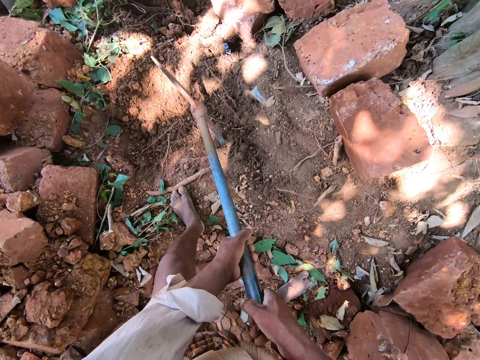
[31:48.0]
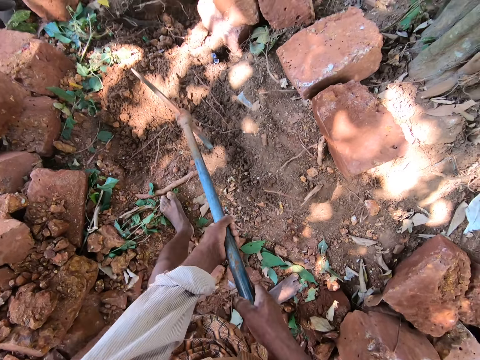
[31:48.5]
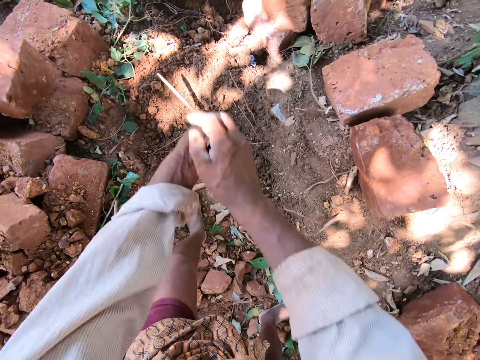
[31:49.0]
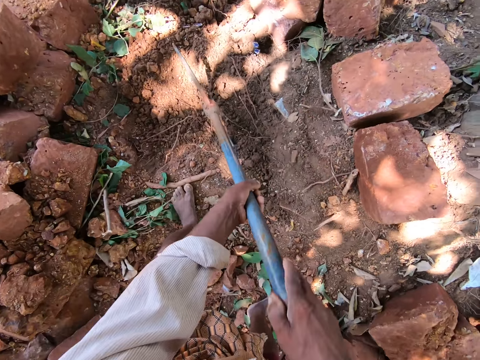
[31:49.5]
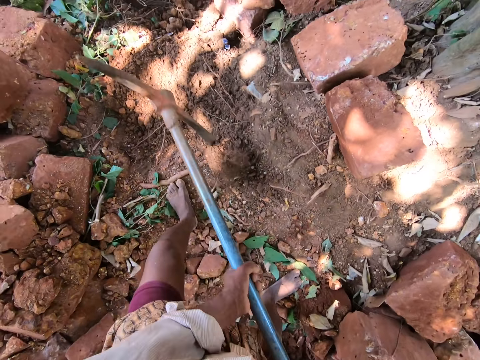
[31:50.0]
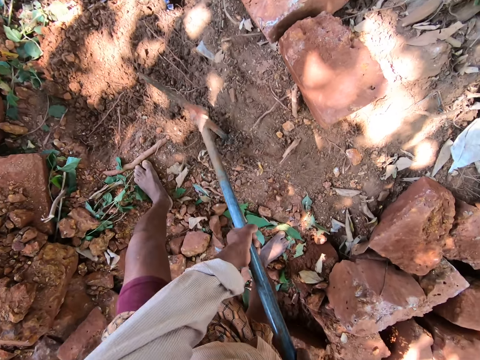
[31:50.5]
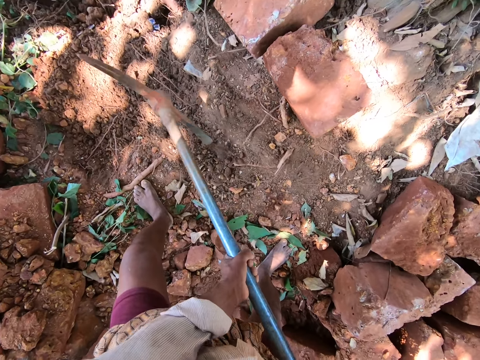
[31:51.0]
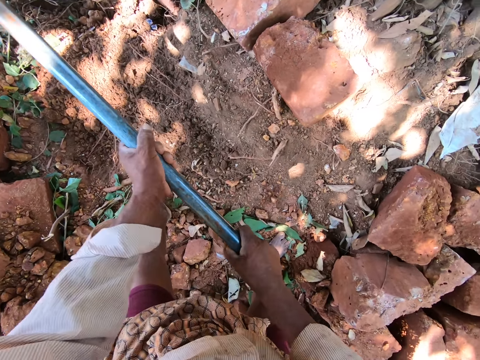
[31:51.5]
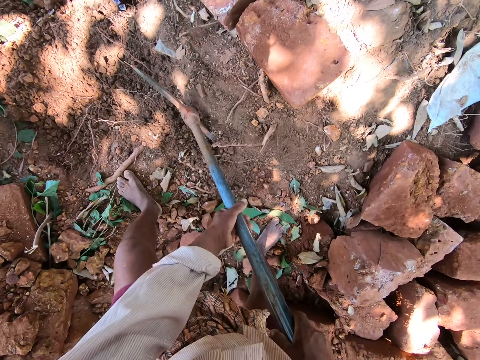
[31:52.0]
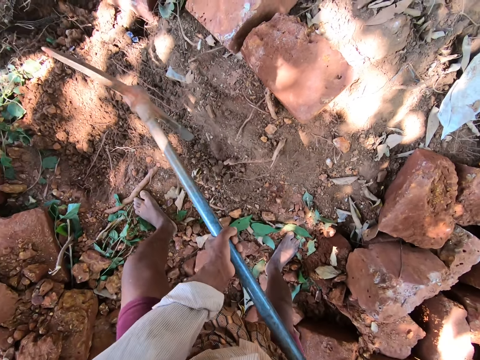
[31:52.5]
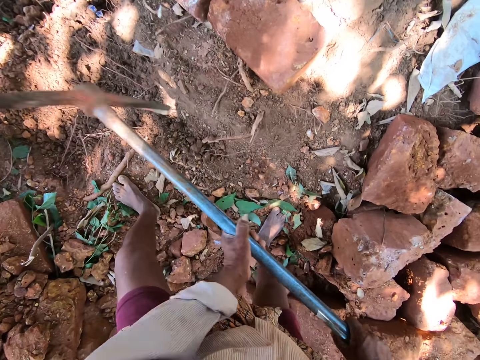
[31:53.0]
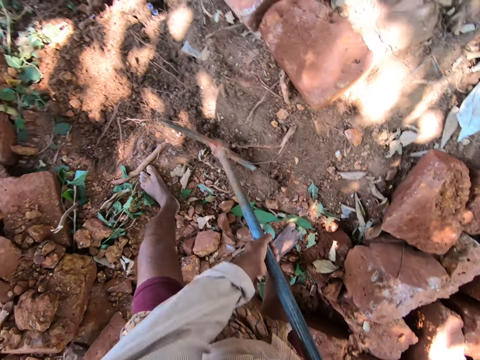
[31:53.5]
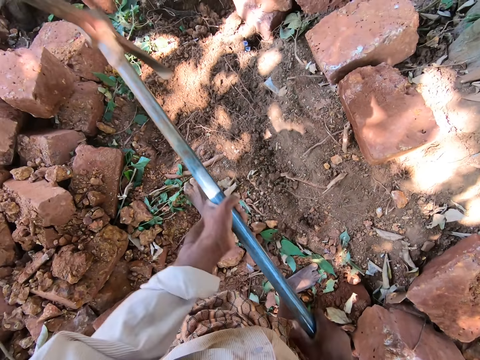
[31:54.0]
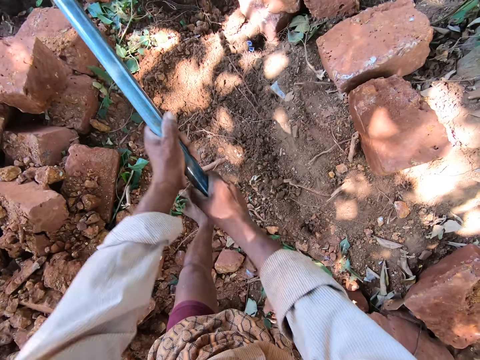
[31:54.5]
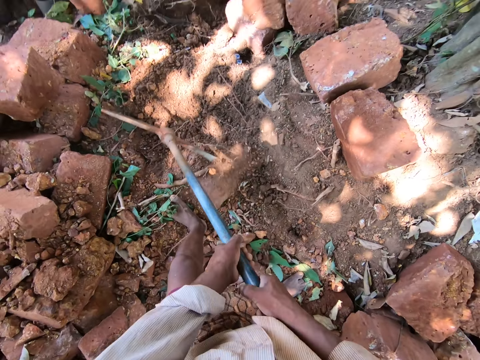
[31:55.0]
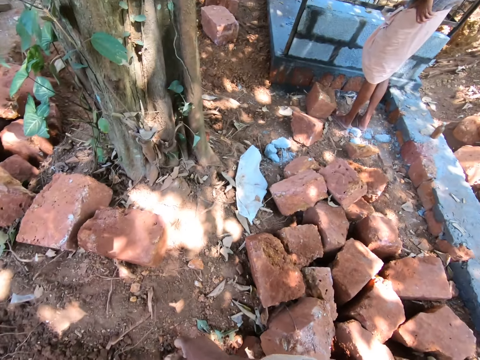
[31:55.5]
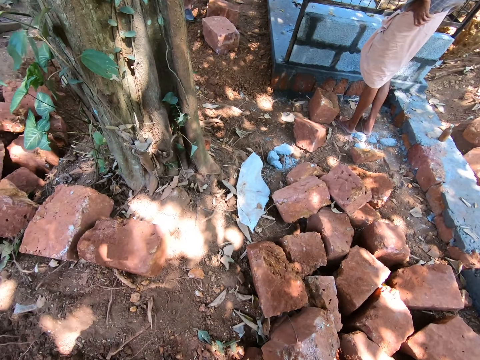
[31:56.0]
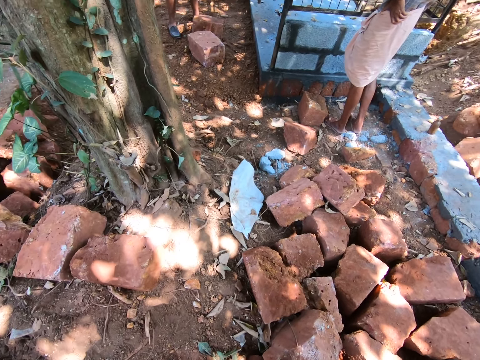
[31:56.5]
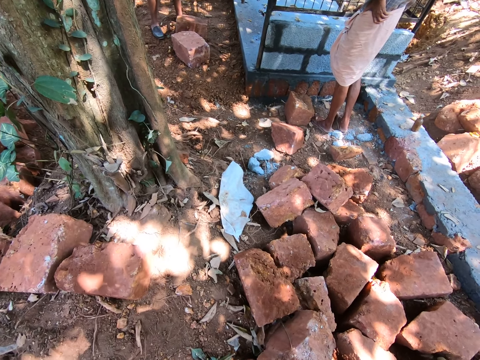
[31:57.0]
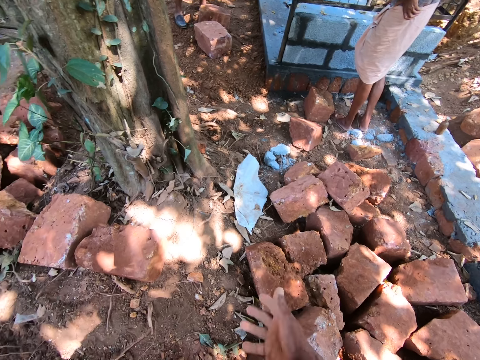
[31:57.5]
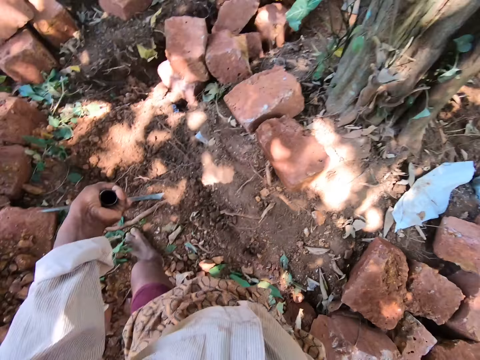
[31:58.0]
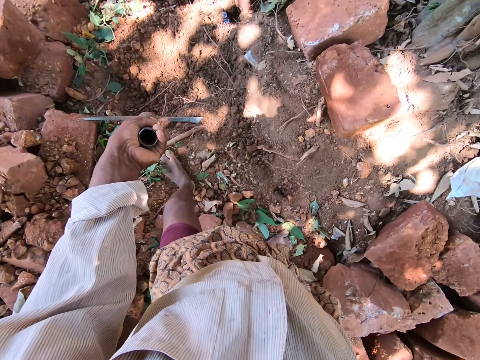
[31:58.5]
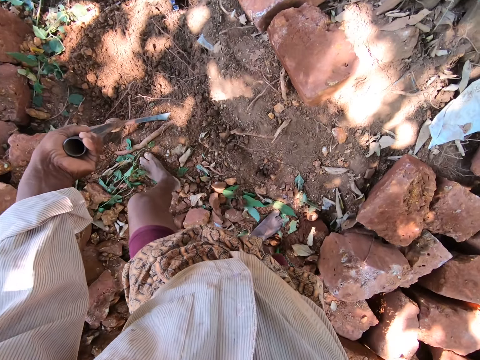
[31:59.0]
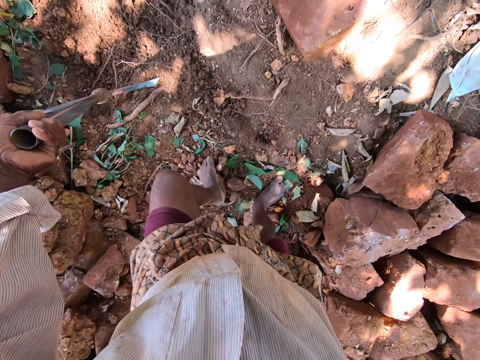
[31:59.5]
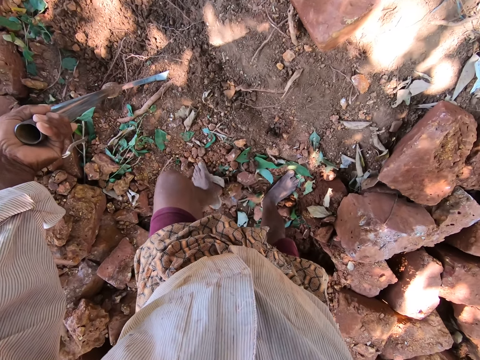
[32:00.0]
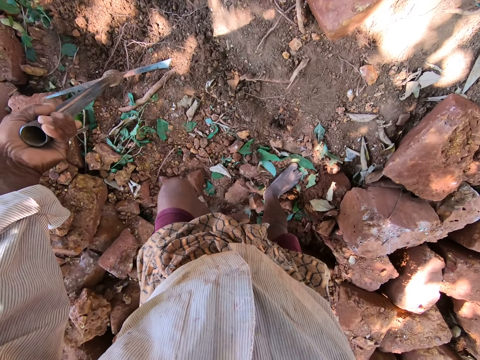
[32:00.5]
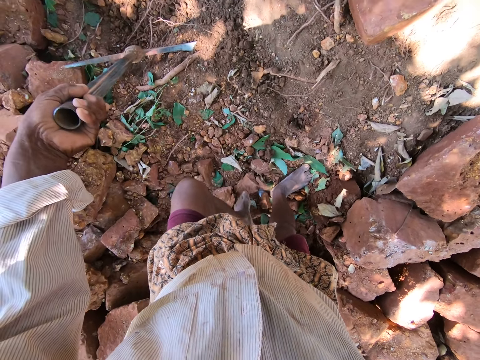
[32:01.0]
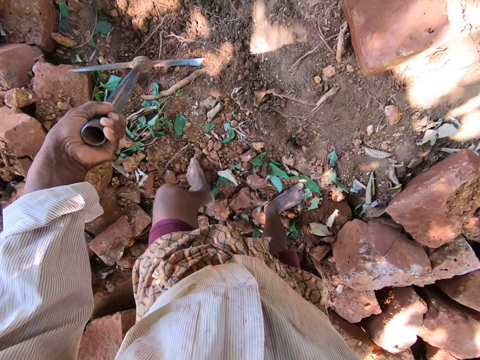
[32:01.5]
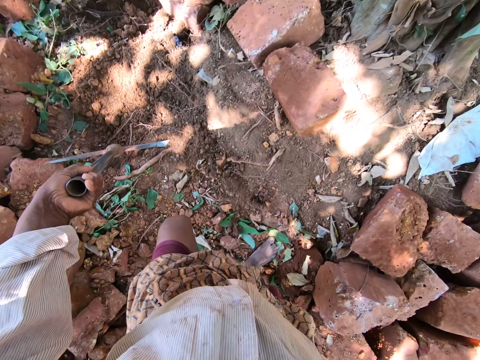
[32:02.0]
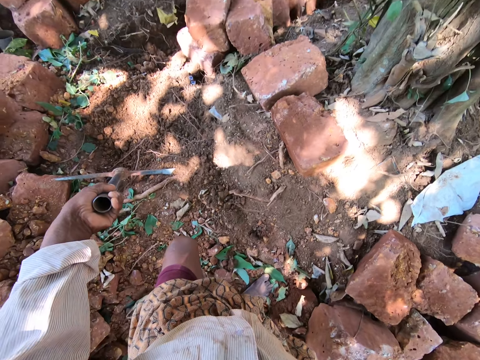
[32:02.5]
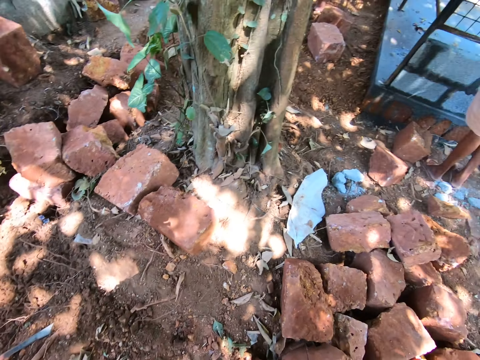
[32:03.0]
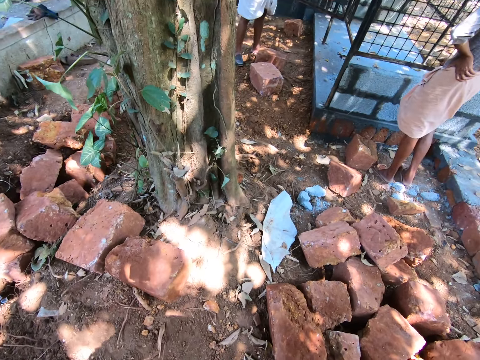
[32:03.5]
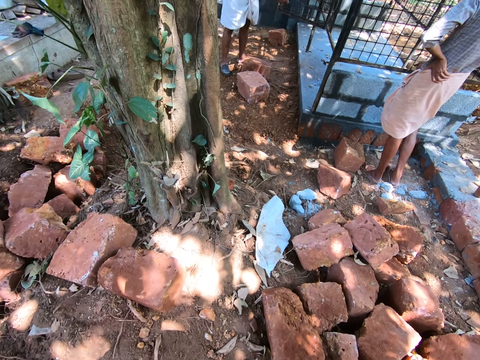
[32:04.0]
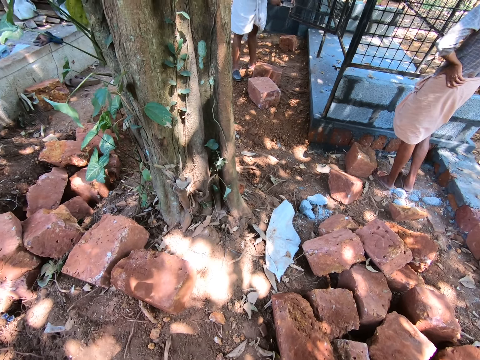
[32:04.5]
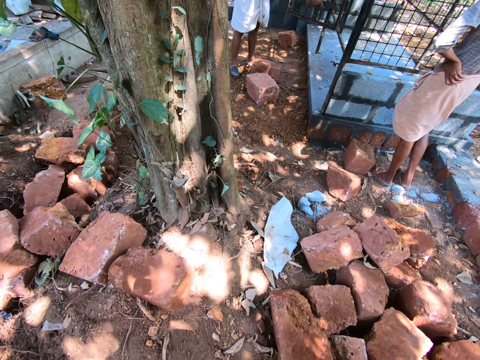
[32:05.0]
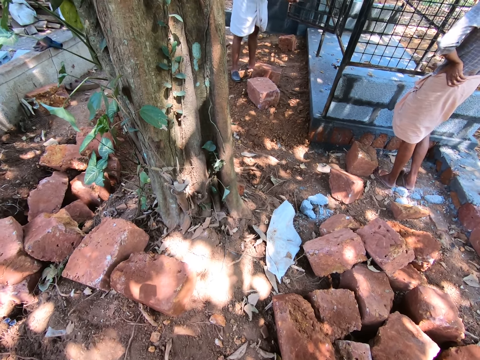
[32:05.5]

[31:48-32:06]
A man places his left hand on his waist. The camera wearer stares around. He holds the pick axe to the ground with his left hand. He gathers some stones on the ground with his left leg. He interacts with the man and another man. The first man scrapes the cement from an iron mesh with a spatula in his right hand. The other man scrapes the cement from the iron mesh with a spatula in his hands.

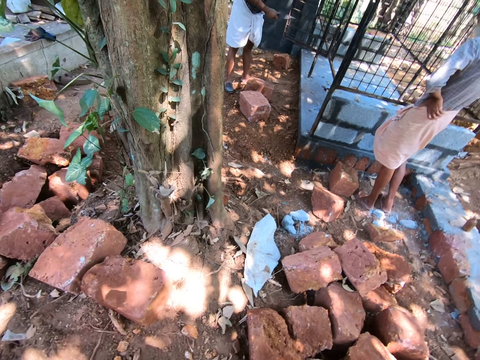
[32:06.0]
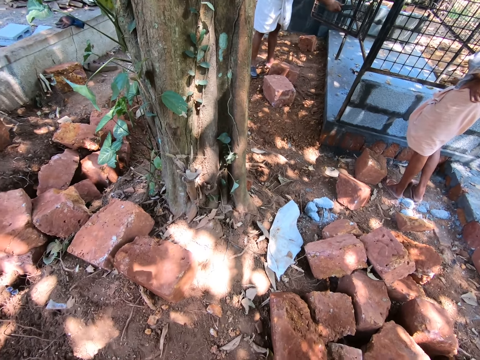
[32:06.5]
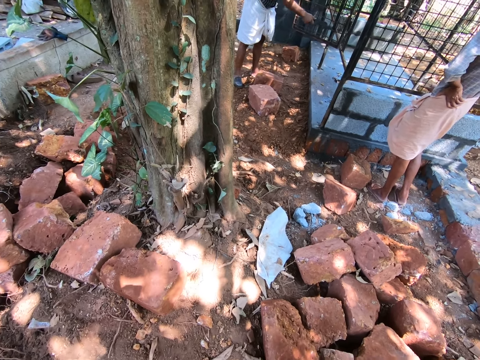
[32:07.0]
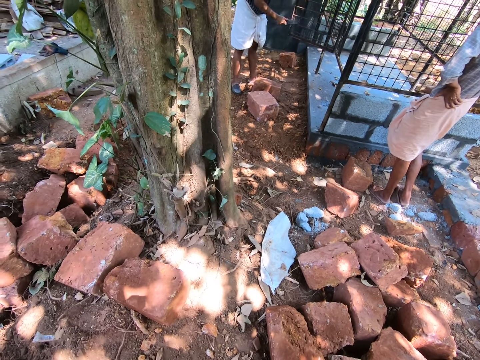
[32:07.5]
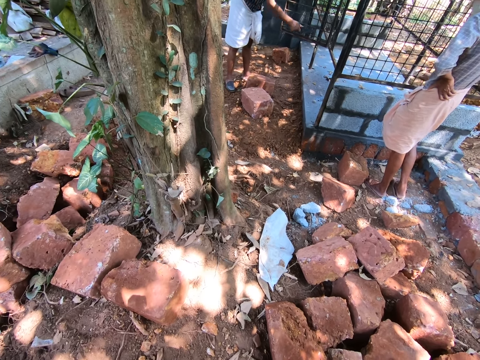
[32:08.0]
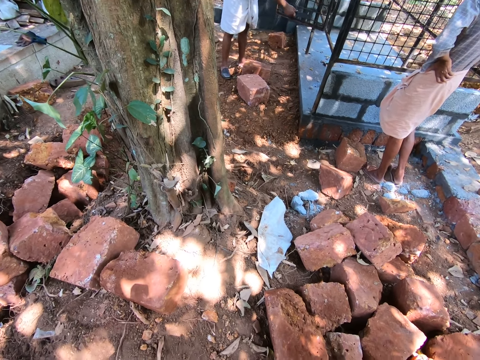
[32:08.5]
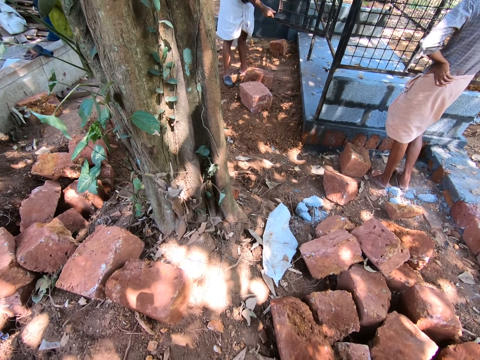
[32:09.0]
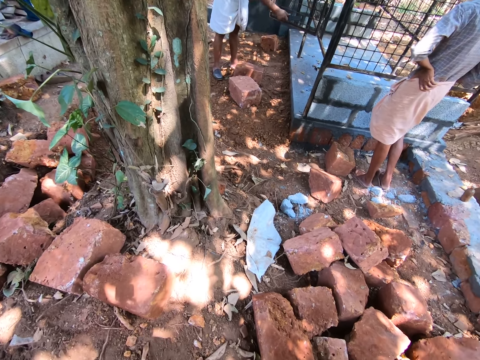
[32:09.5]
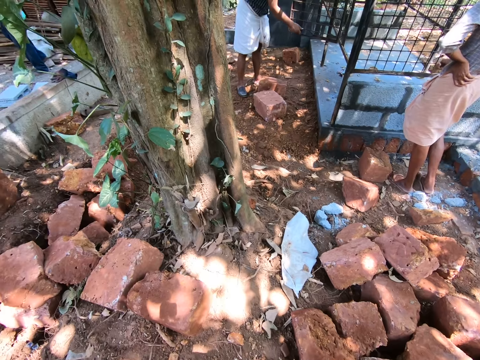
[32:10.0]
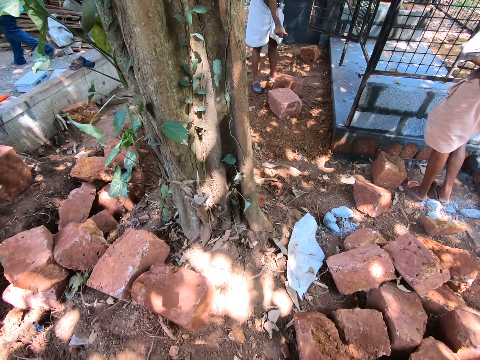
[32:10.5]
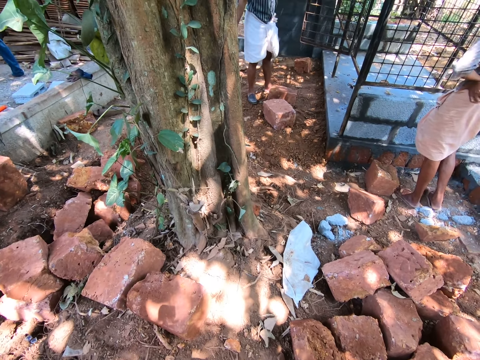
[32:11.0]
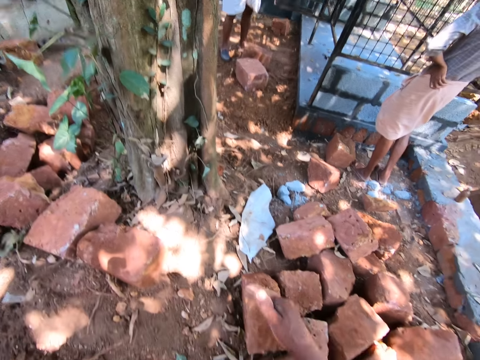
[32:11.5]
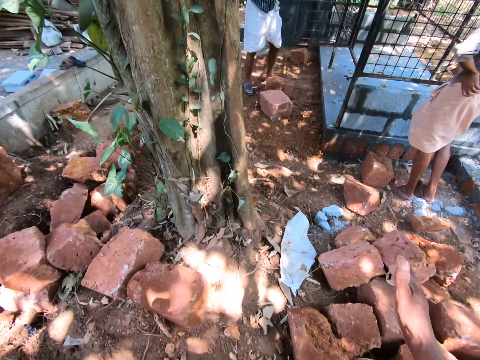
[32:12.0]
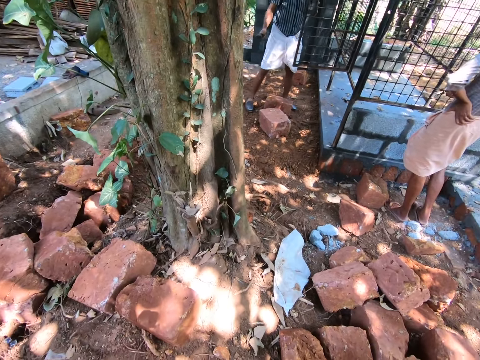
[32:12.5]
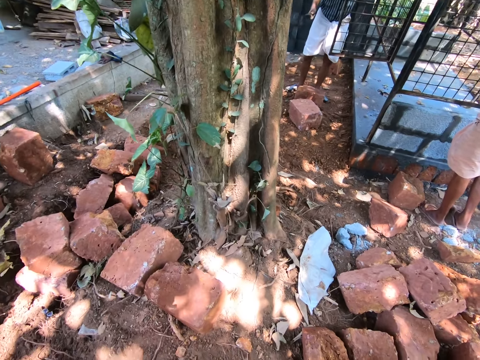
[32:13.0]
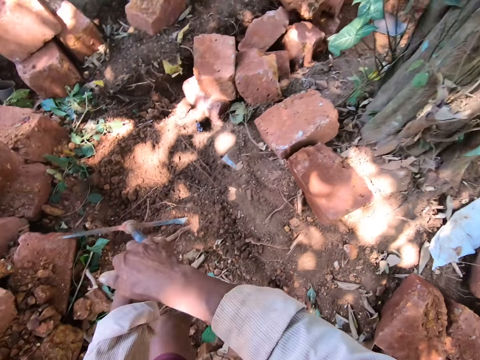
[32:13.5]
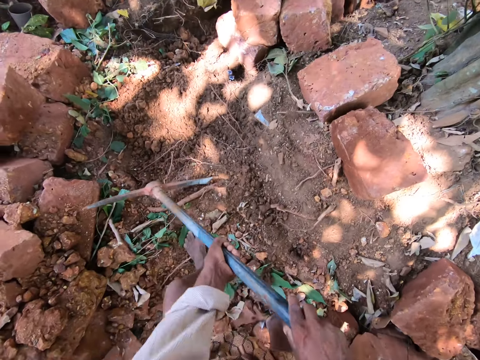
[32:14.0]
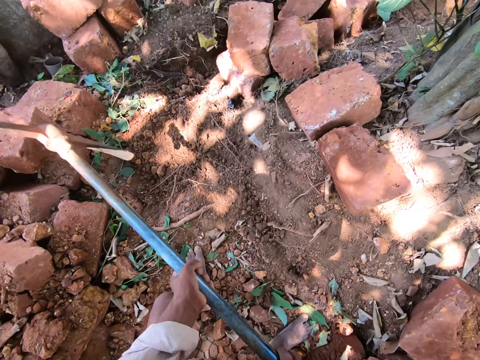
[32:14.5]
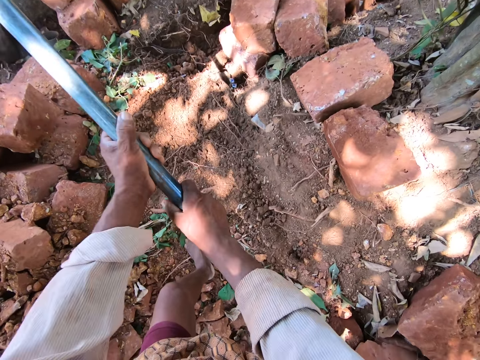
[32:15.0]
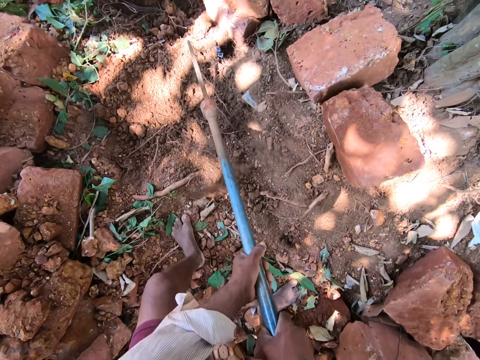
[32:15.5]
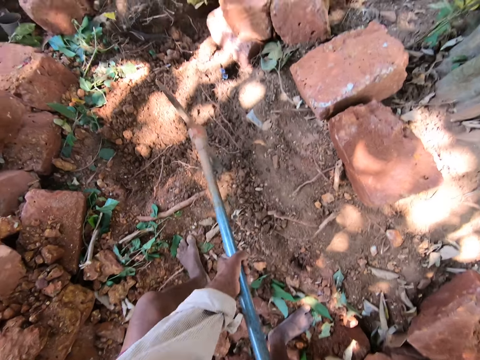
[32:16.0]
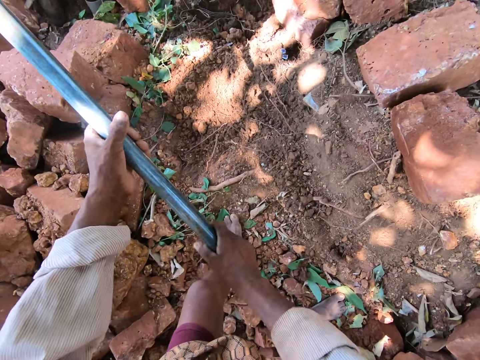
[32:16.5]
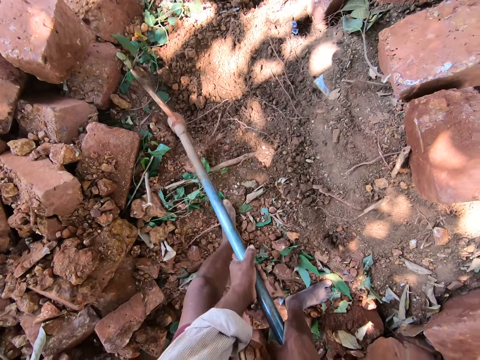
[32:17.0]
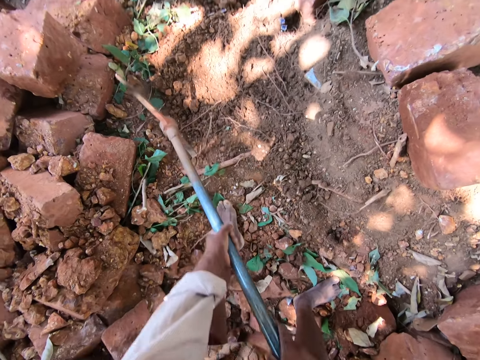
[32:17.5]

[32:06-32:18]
A man walks towards a stack of iron rods on the ground. The camera wearer gesticulates with his right hand. He holds the pick axe with his hands. He digs the ground. He lifts the pick axe from the ground with his hands. He hits the ground with the pick axe in his hands.
